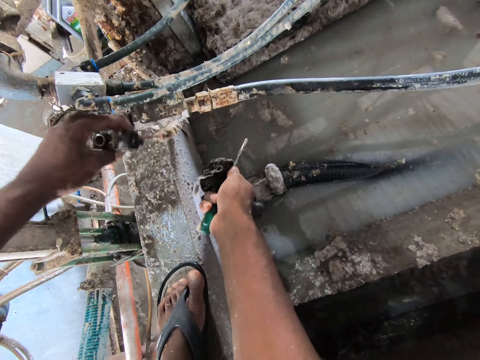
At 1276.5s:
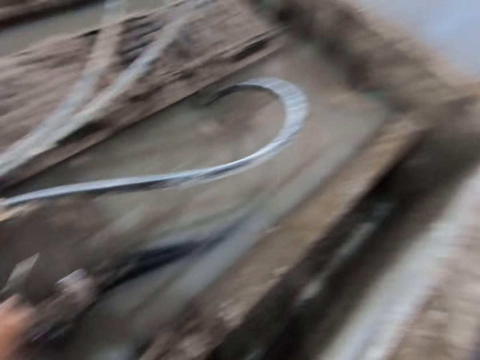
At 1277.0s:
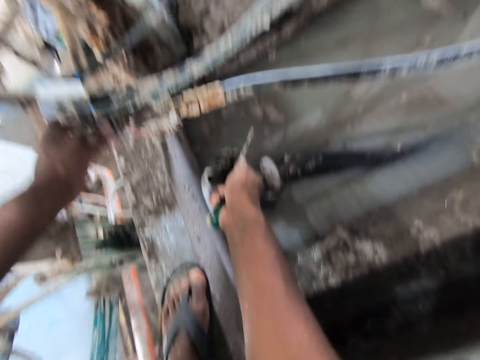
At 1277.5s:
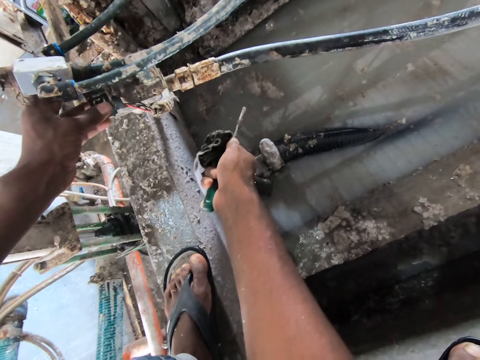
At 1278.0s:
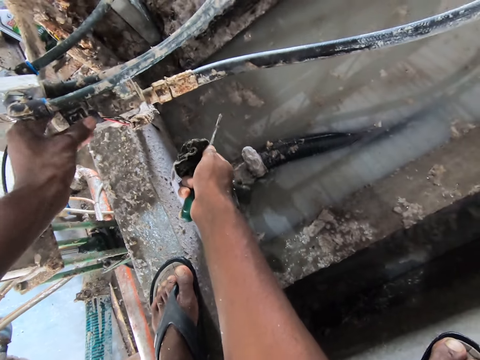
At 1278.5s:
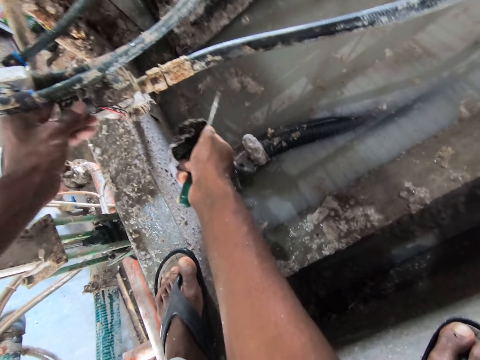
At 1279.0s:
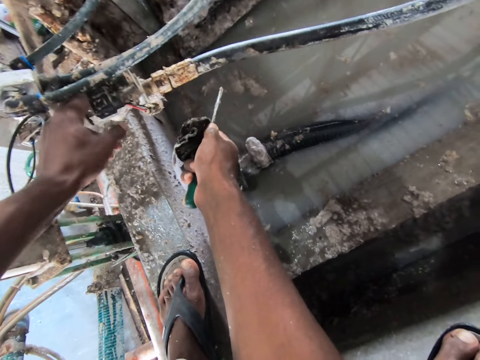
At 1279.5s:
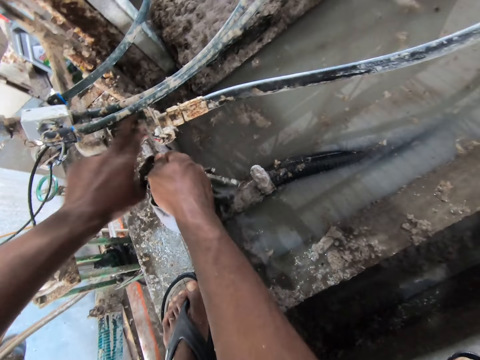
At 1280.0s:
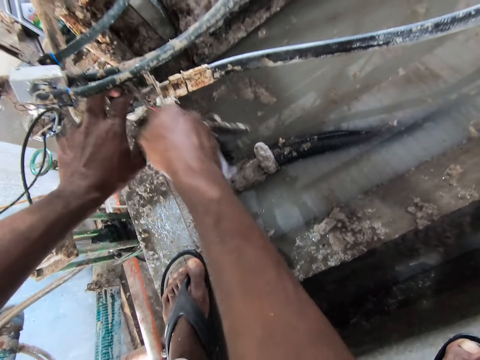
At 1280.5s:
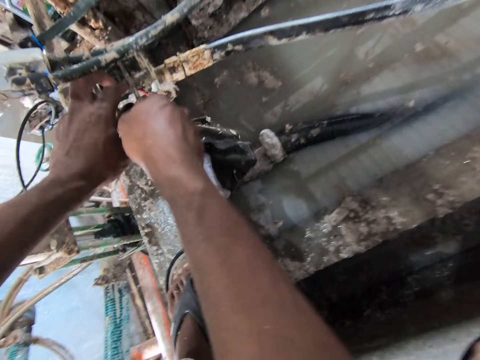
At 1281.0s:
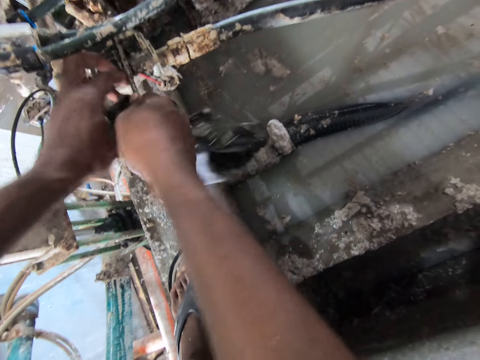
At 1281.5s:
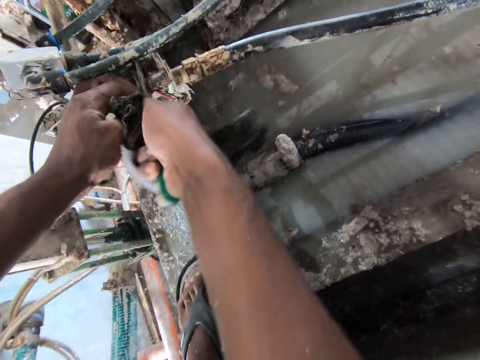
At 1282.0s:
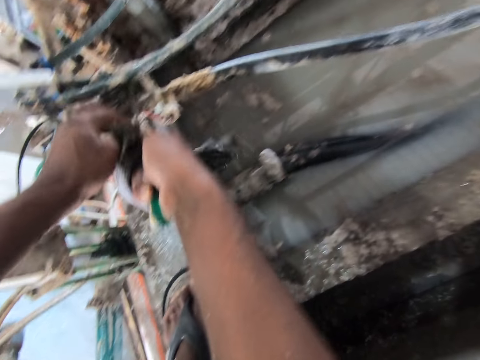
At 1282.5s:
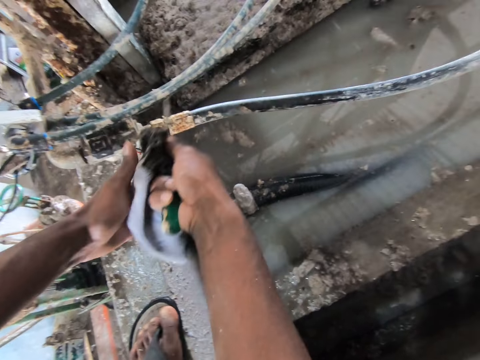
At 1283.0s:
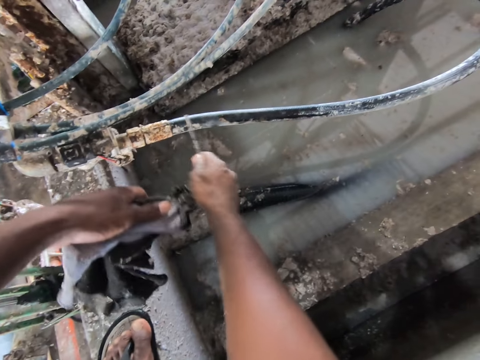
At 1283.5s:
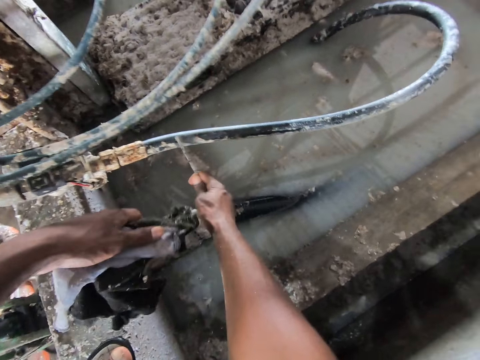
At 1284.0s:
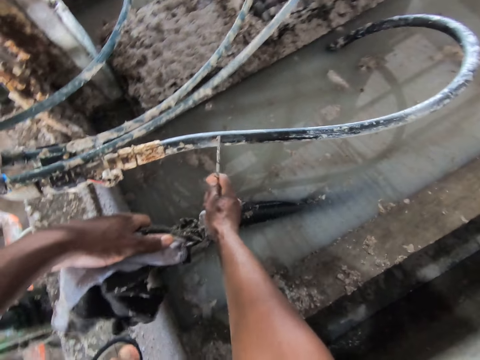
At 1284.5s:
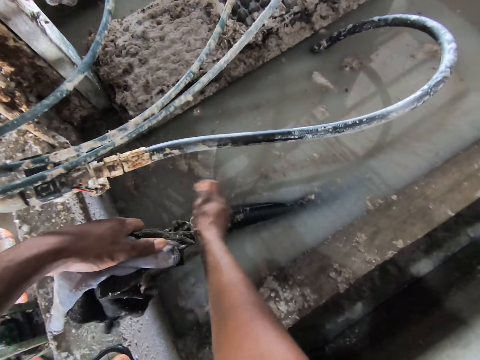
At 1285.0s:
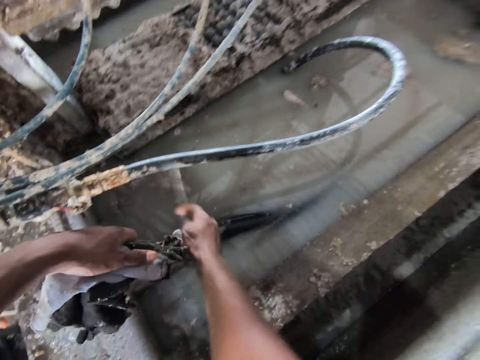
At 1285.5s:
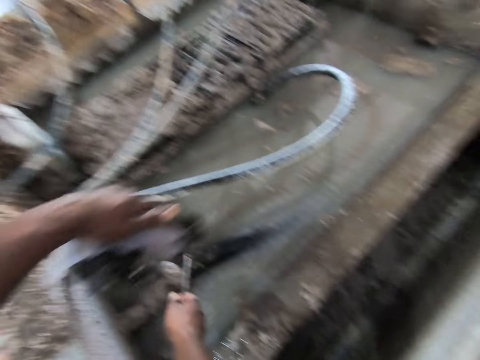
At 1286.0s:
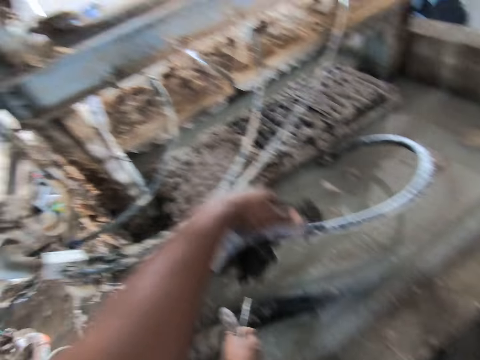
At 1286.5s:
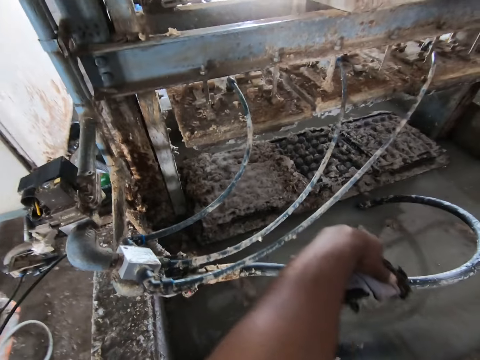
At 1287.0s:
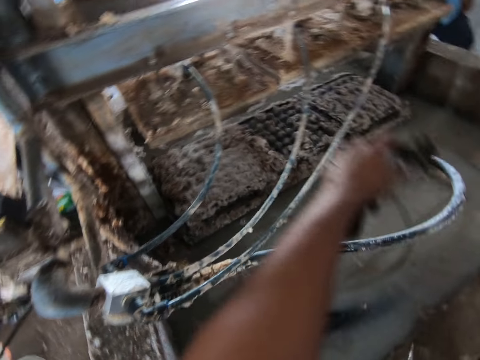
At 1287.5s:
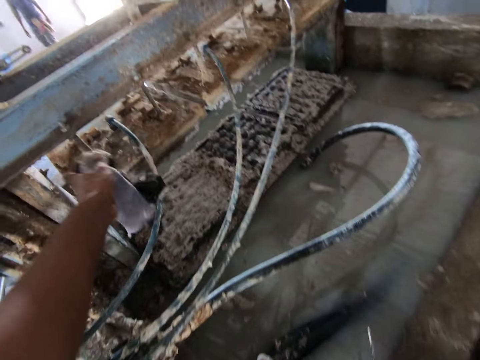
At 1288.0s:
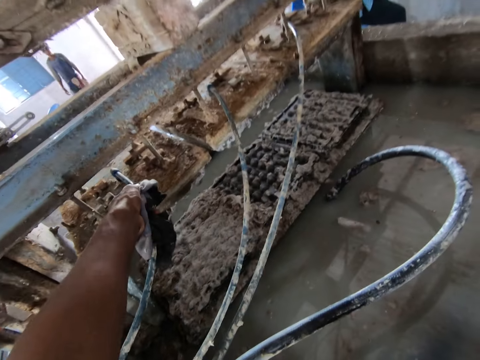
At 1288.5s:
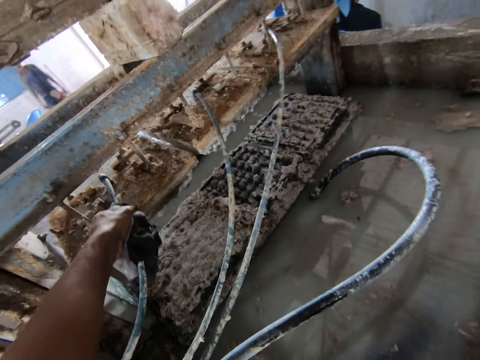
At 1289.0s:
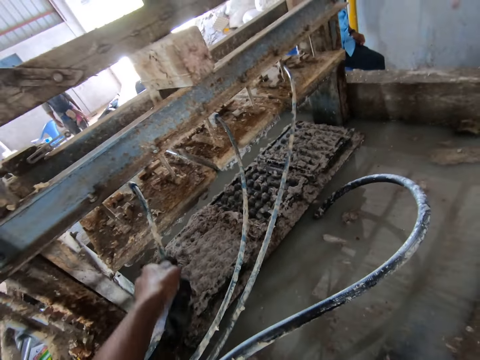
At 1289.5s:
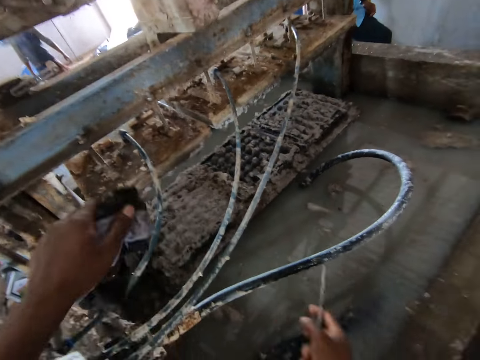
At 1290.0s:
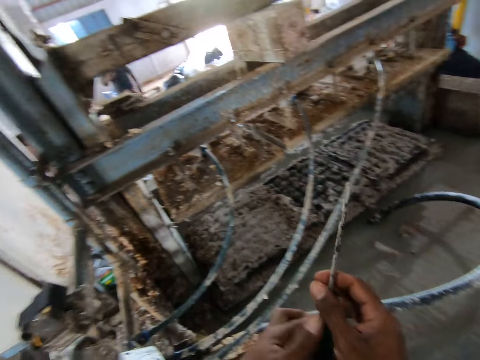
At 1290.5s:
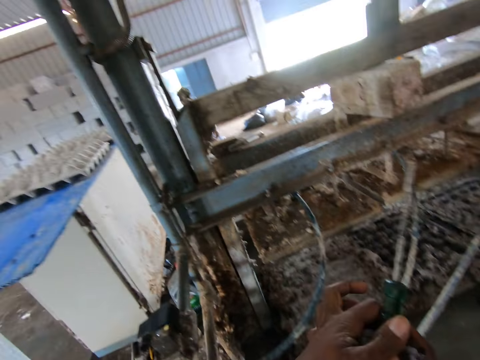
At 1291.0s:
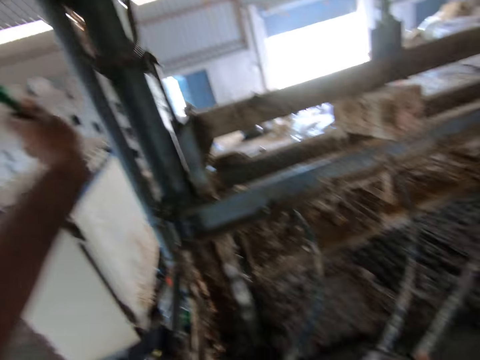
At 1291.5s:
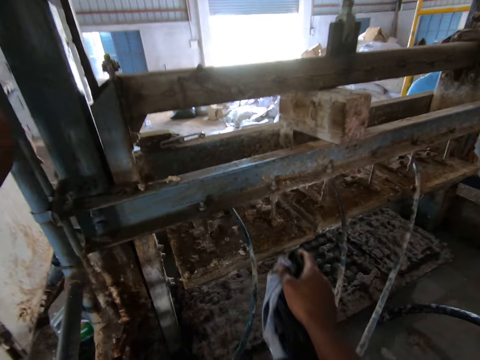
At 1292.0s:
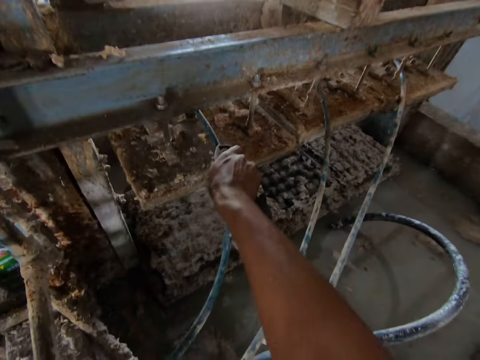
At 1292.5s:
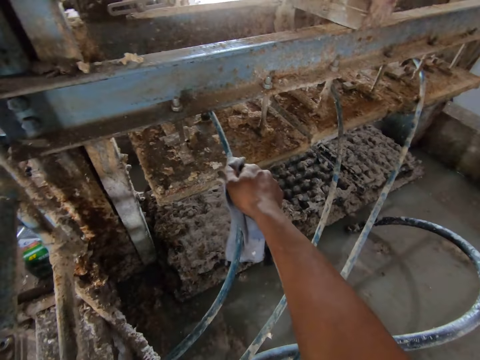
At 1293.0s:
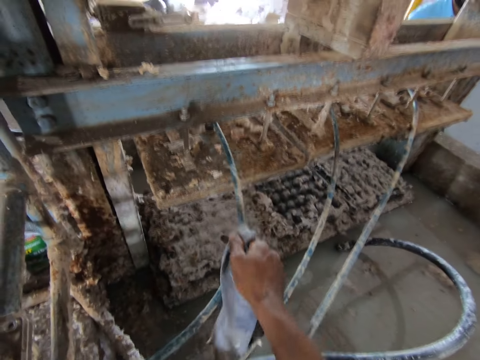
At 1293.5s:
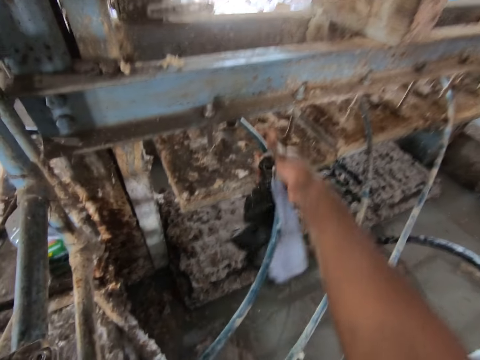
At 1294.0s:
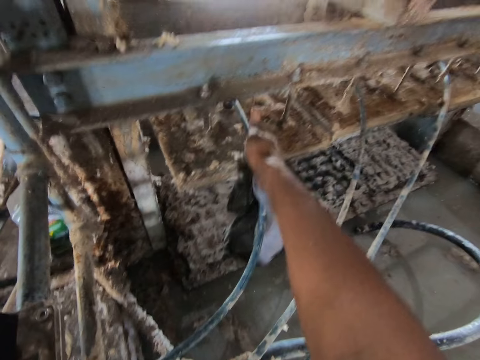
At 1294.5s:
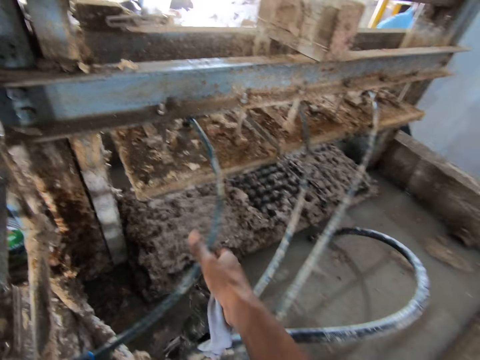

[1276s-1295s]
The camera wearer fidgets. They fit the cable wire in the egg making machine. They scrub the pipe with the screwdriver. They move the hand. They wipe the pipe with the cloth towel. They hold the screwdriver with the left hand. They wipe the pipe with the cloth towel.

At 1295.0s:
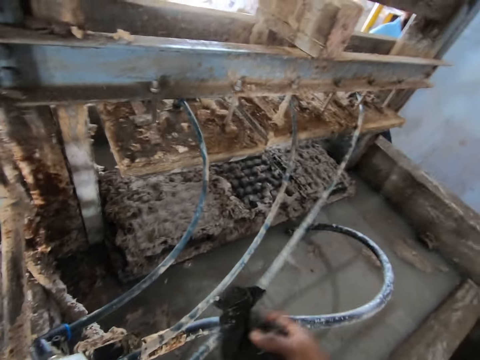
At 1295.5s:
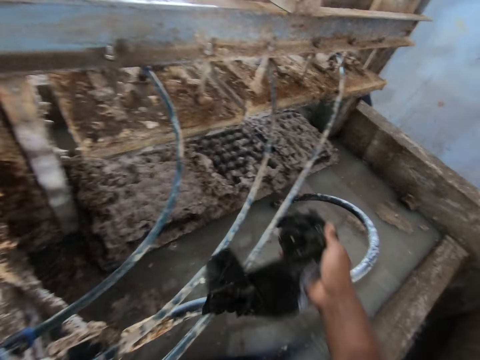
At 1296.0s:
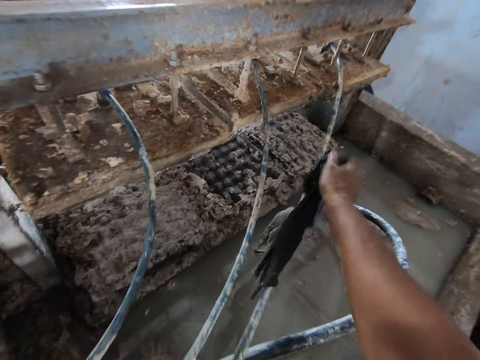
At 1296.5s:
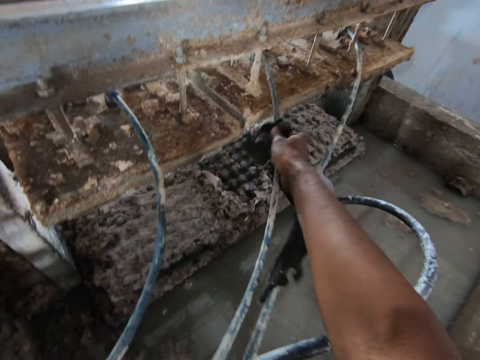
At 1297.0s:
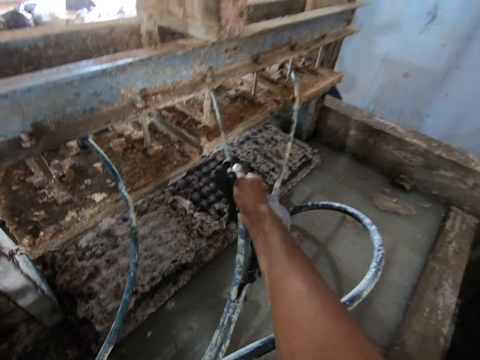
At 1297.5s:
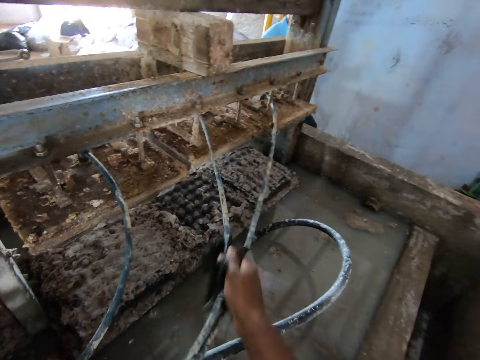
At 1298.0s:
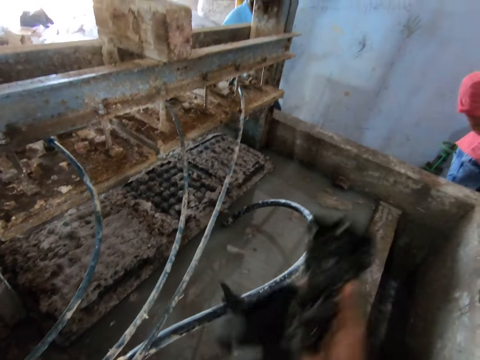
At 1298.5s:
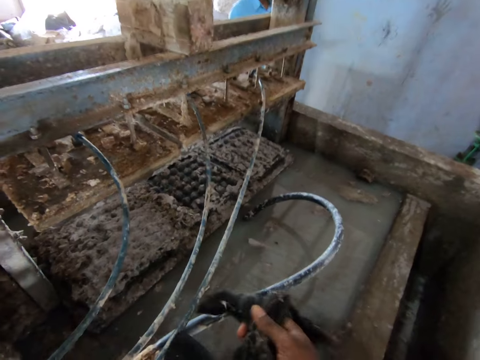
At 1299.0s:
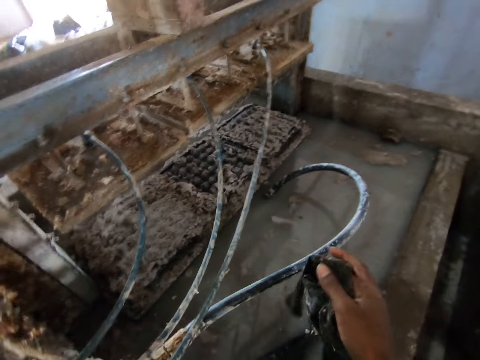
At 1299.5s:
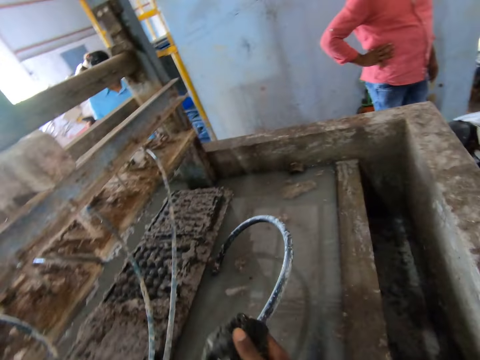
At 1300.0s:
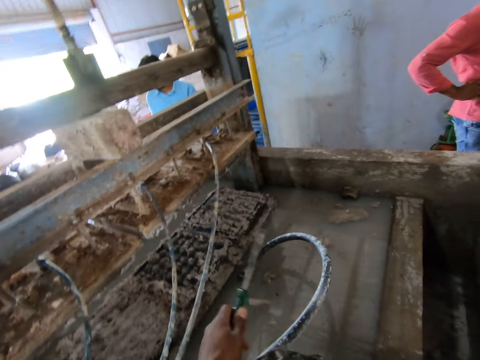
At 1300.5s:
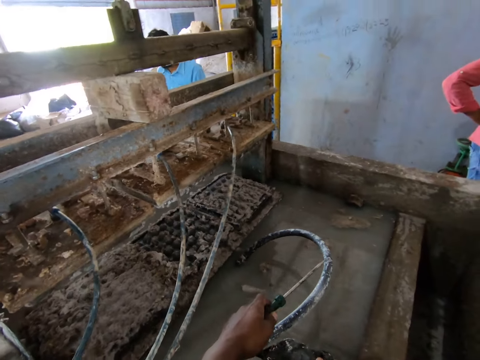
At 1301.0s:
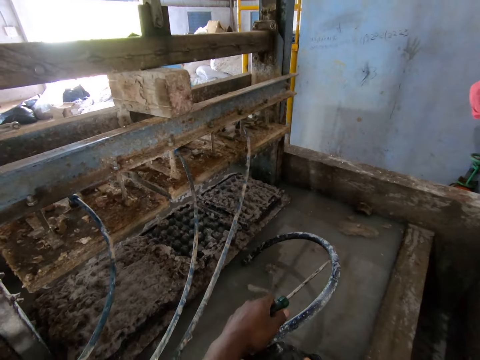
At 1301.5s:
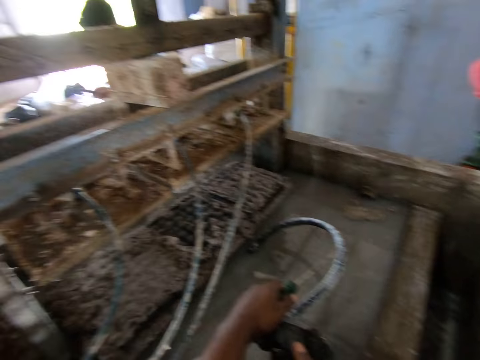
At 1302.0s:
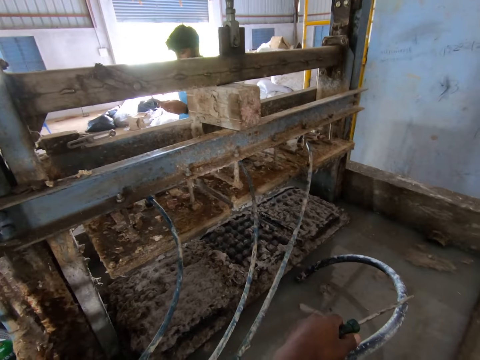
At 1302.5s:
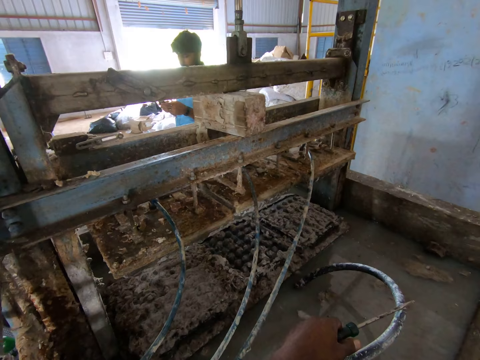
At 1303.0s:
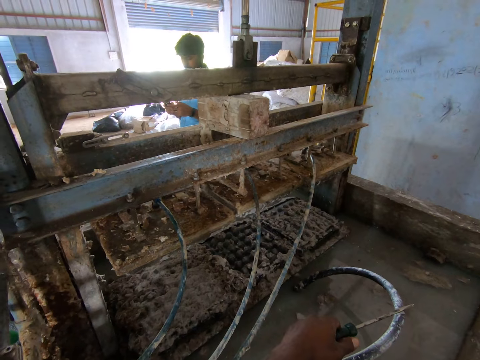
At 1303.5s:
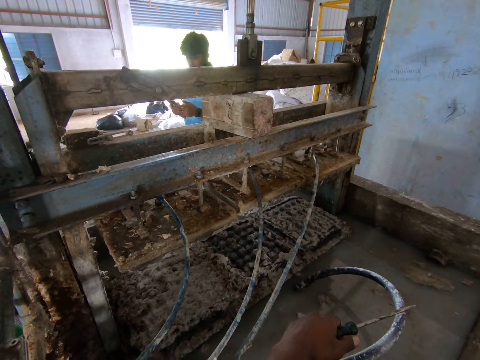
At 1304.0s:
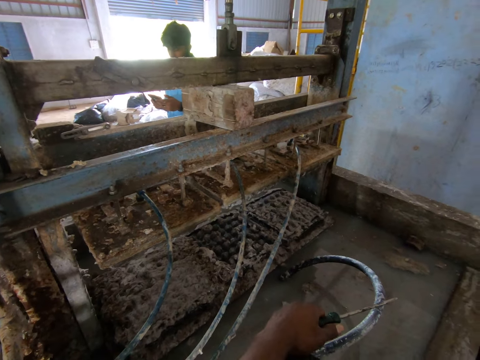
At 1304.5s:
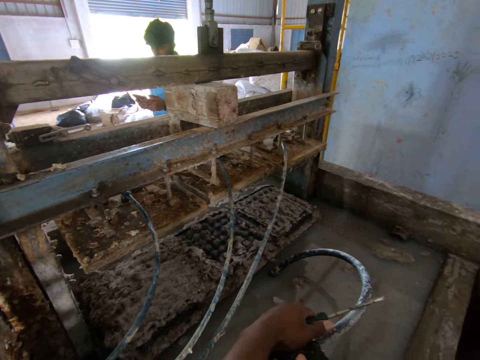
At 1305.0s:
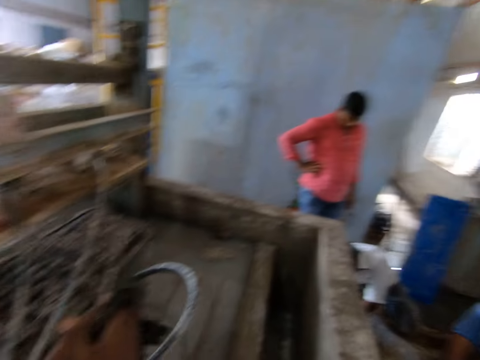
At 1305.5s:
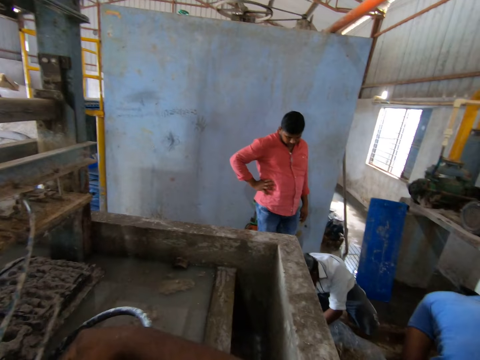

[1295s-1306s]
The camera wearer scrubs the pipe with the screwdriver. They converse with a man.
